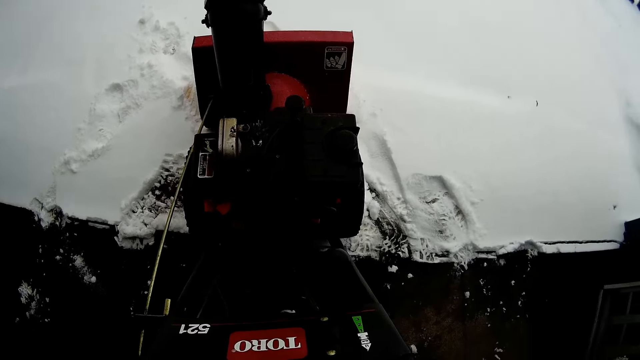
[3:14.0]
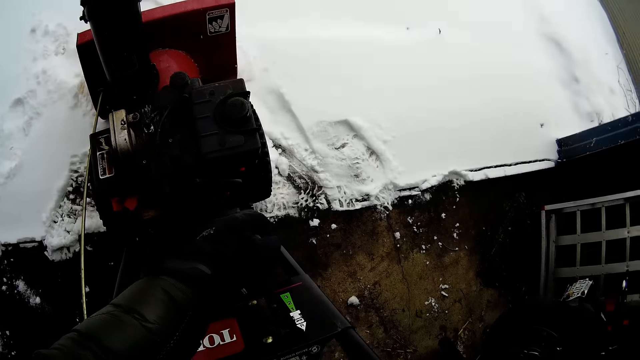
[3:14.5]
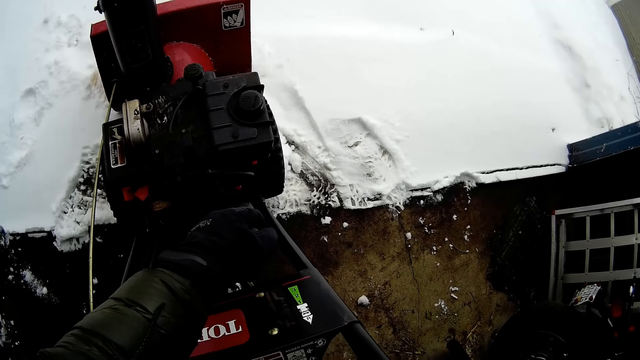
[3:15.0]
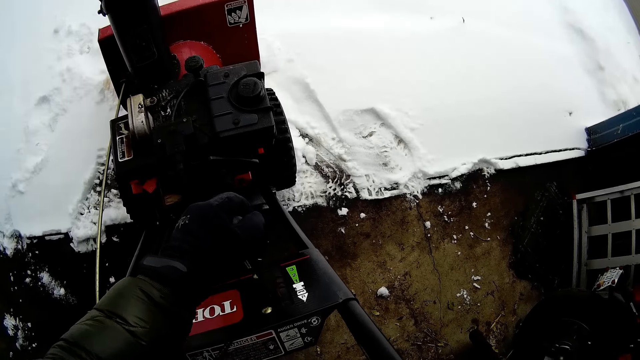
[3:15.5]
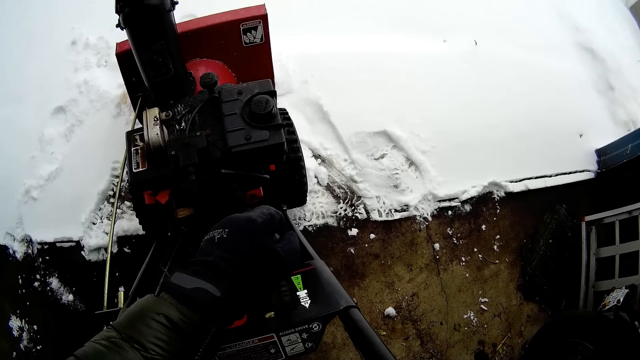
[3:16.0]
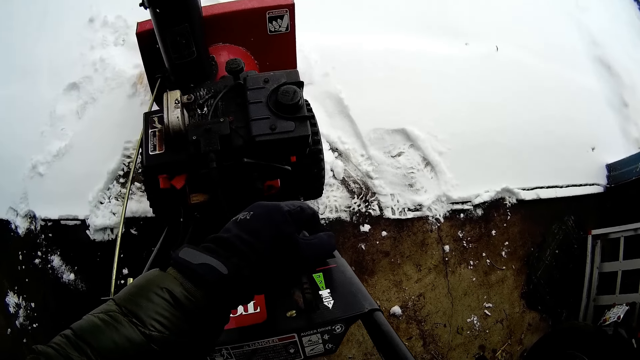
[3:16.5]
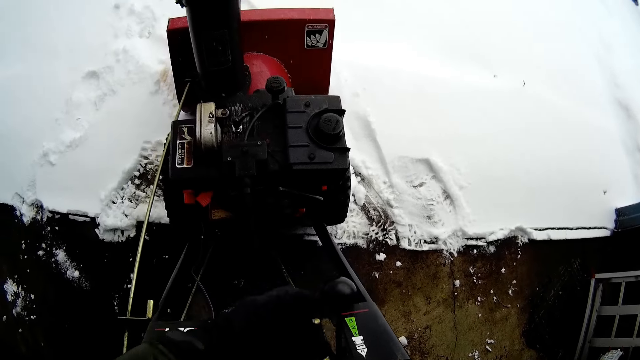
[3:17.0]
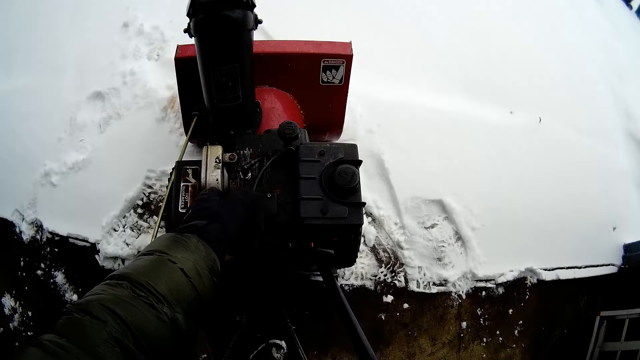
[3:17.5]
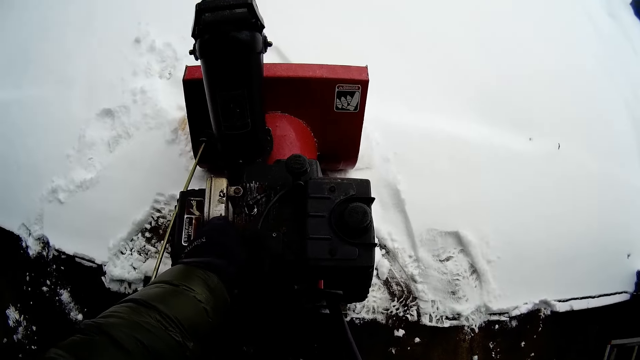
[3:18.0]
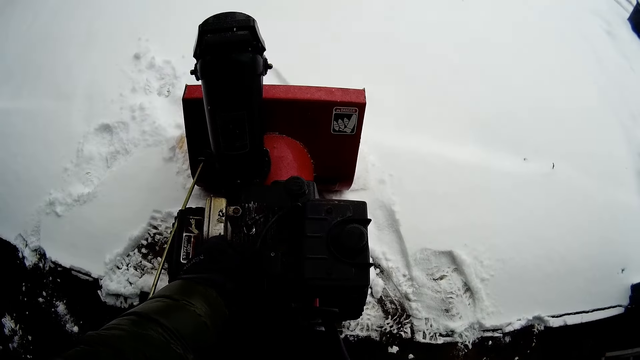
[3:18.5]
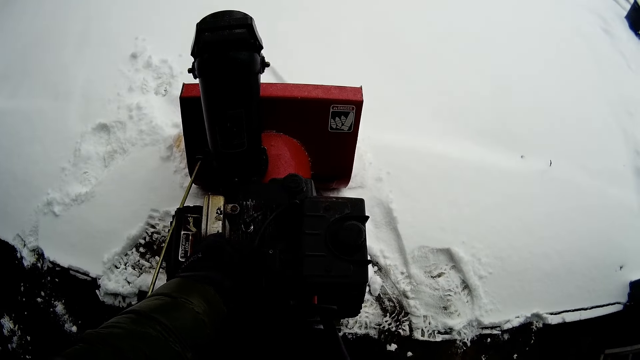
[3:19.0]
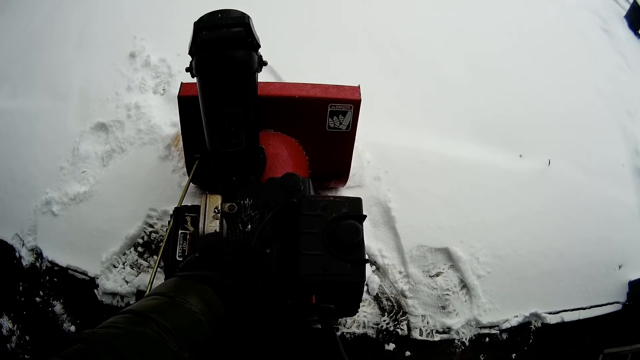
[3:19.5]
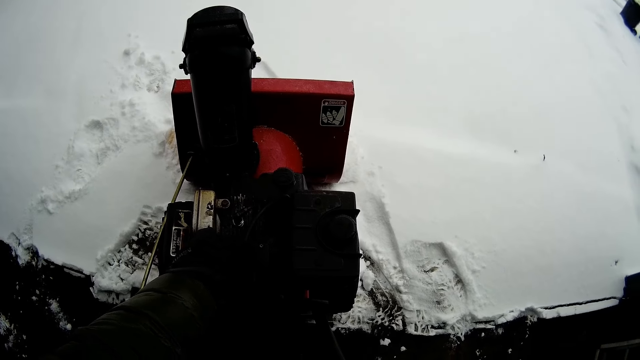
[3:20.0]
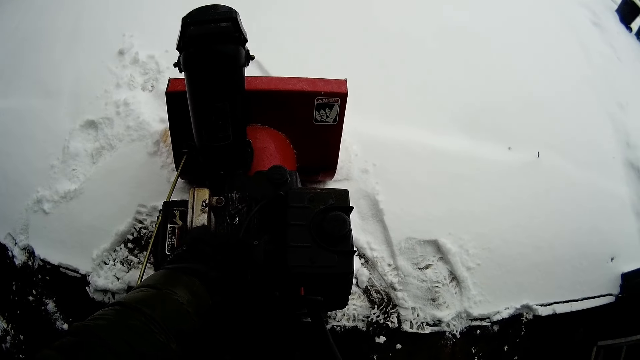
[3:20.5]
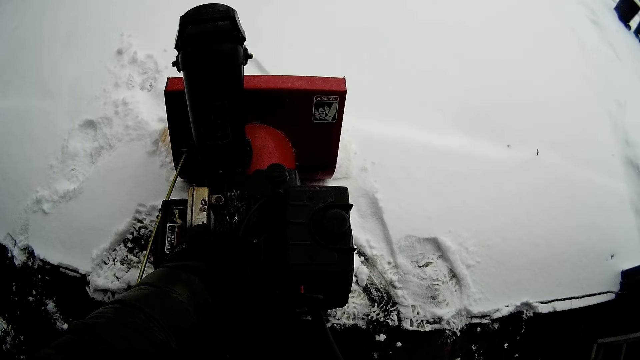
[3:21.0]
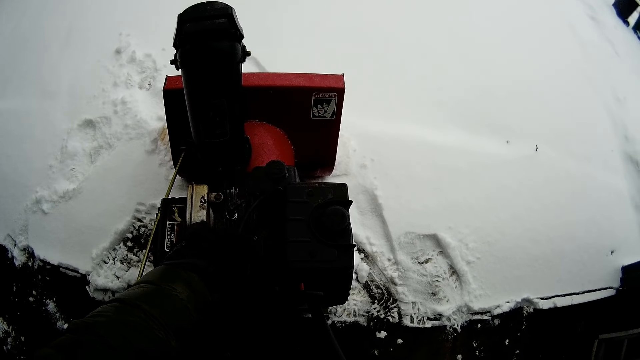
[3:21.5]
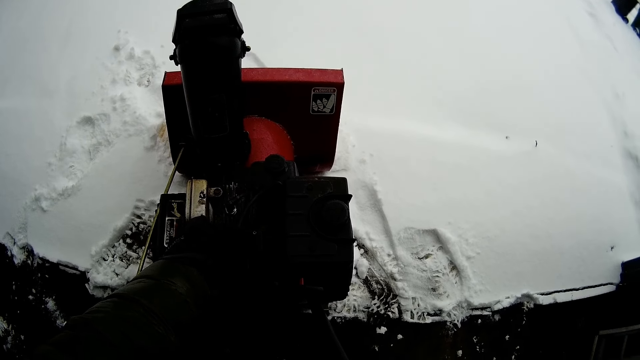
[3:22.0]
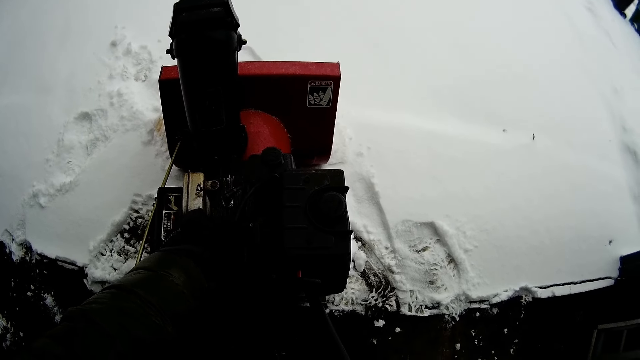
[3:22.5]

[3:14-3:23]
The camera wearer moves the gear lever. They adjust a snow mini skid gear. They touch the snow flite.

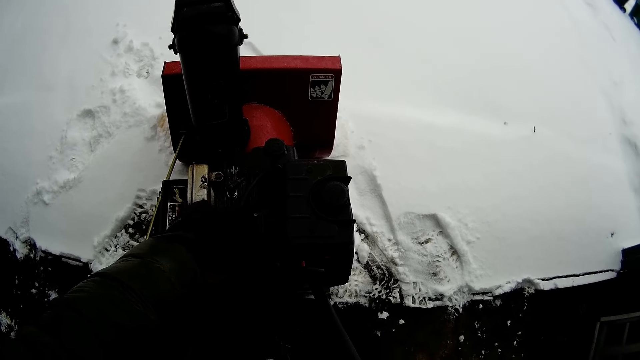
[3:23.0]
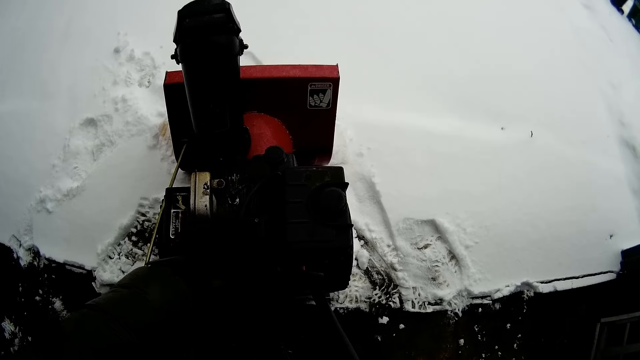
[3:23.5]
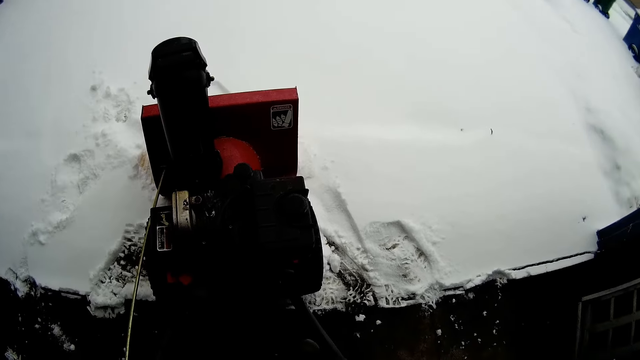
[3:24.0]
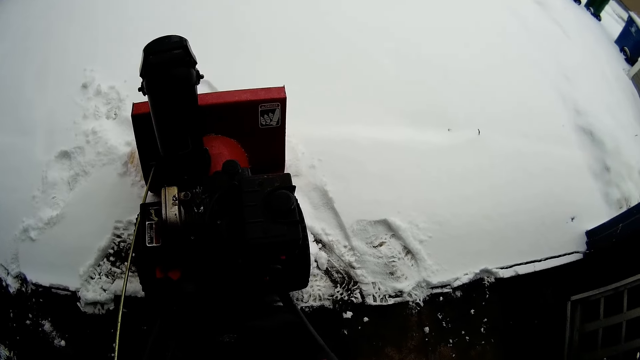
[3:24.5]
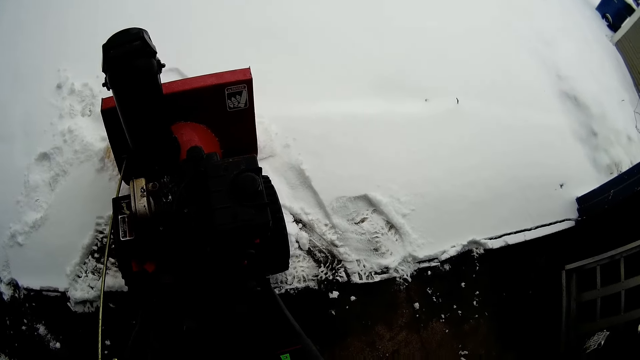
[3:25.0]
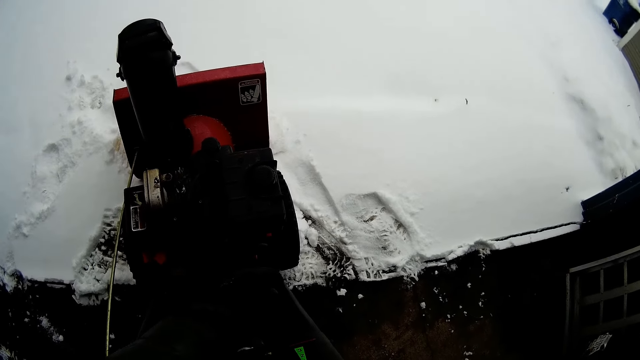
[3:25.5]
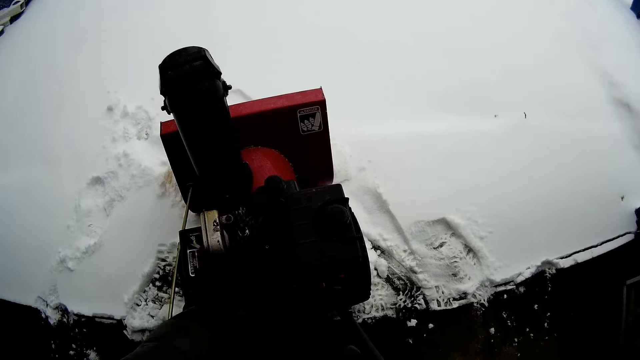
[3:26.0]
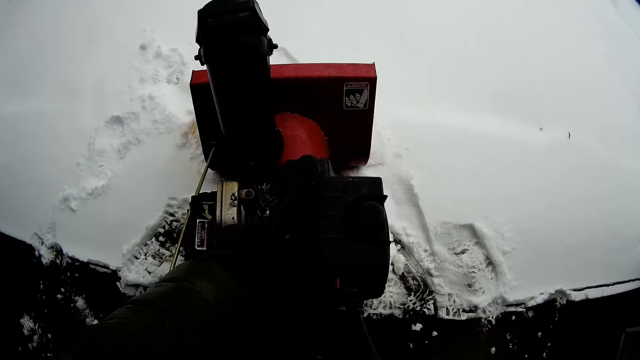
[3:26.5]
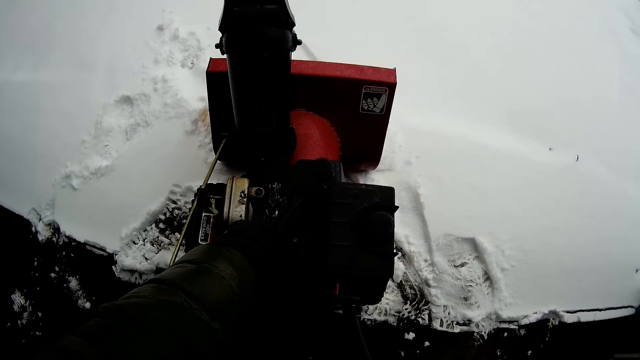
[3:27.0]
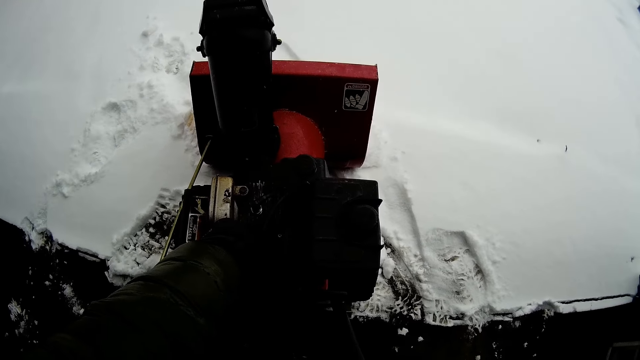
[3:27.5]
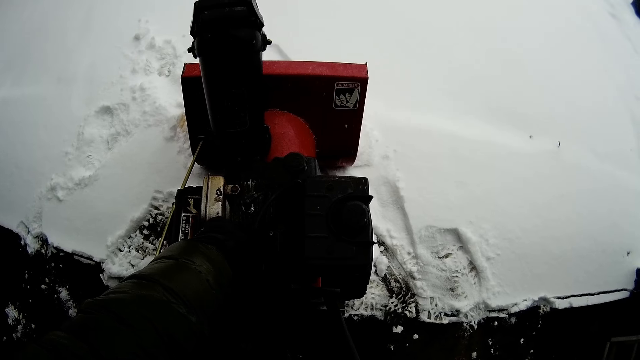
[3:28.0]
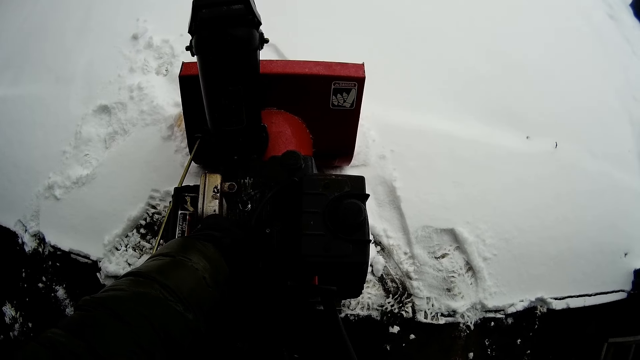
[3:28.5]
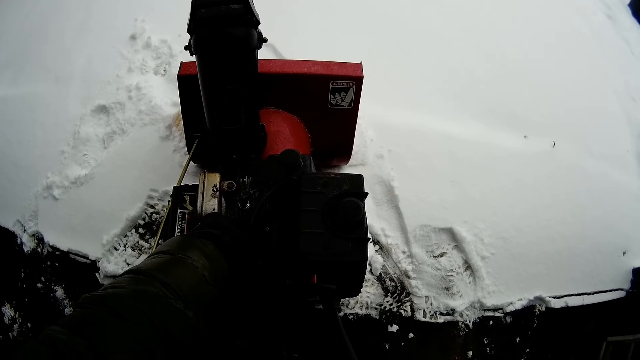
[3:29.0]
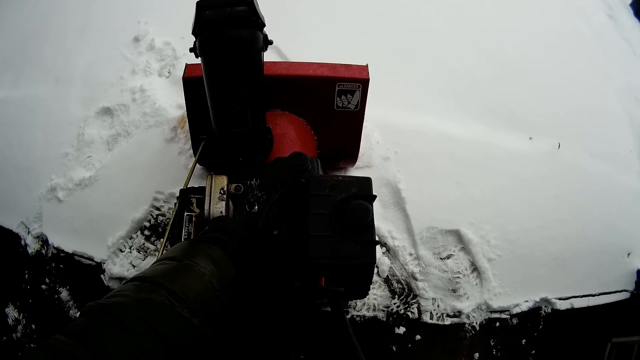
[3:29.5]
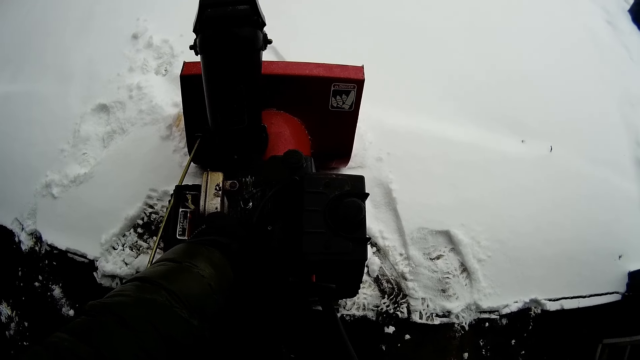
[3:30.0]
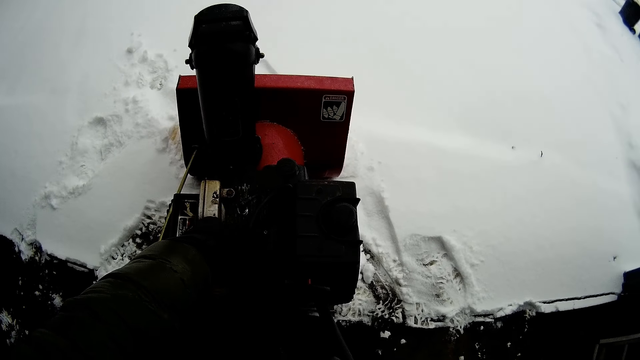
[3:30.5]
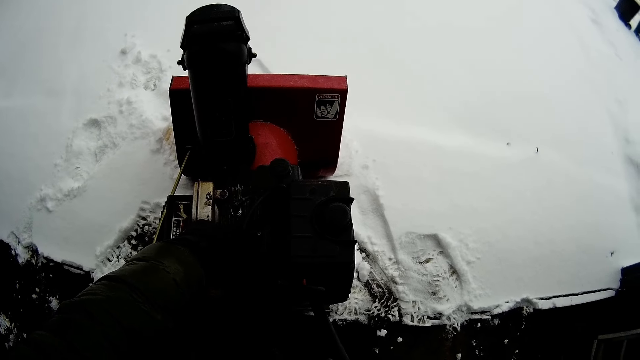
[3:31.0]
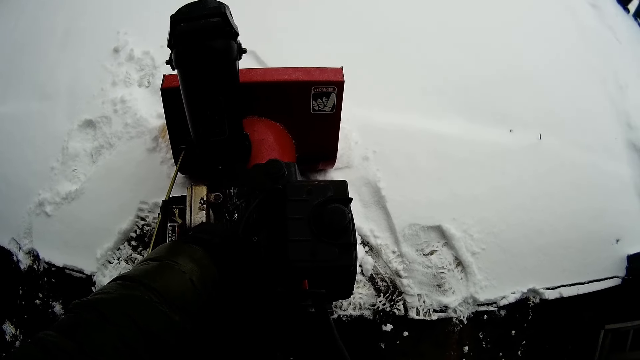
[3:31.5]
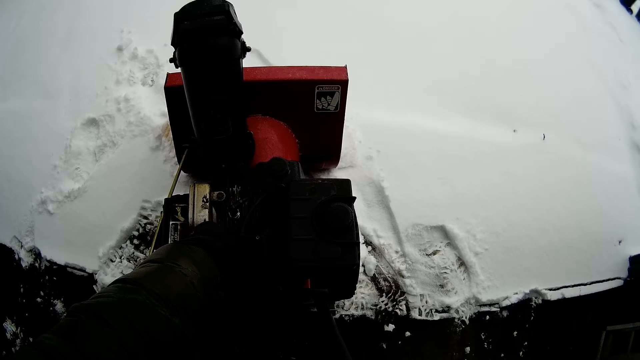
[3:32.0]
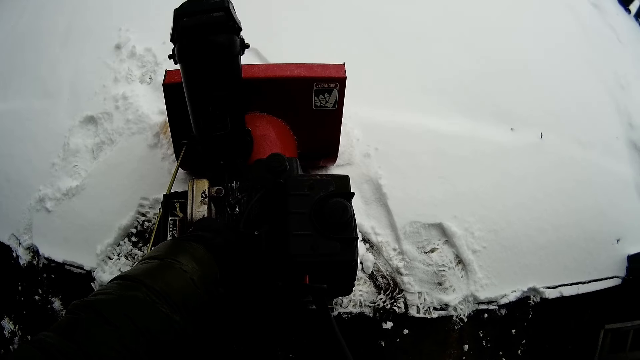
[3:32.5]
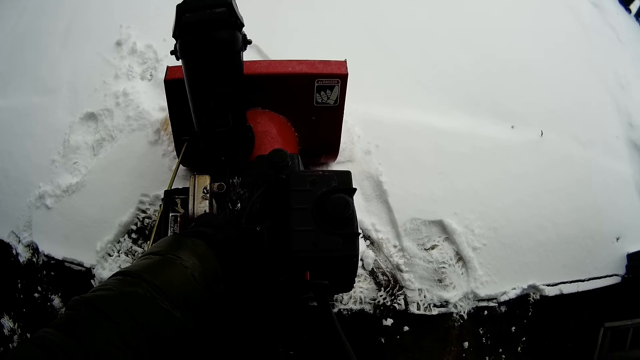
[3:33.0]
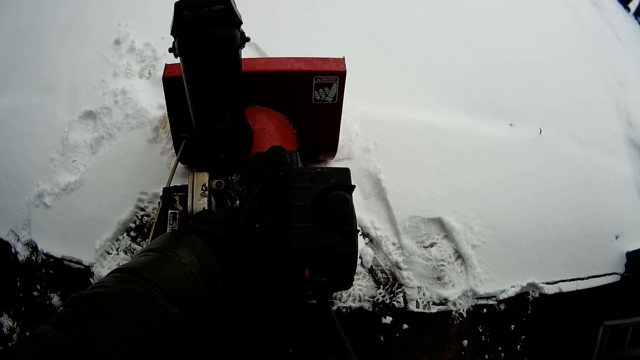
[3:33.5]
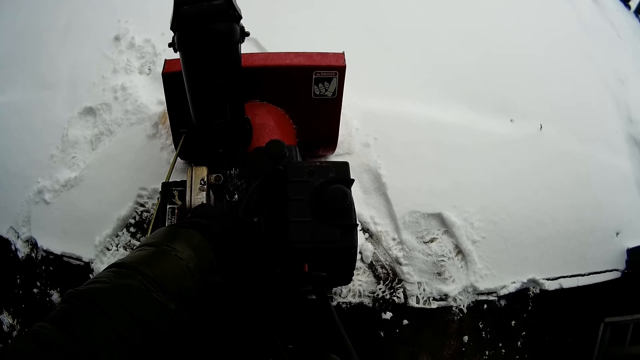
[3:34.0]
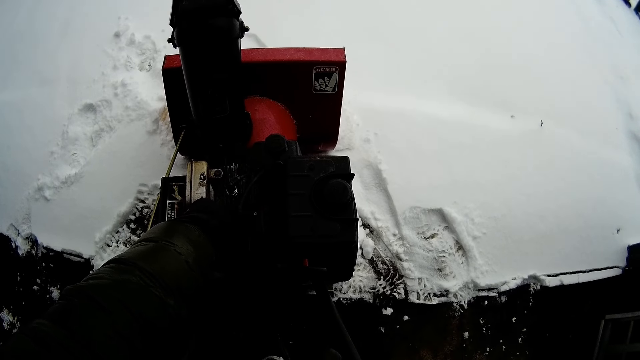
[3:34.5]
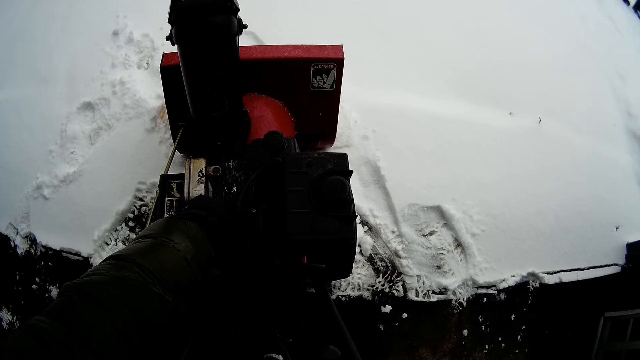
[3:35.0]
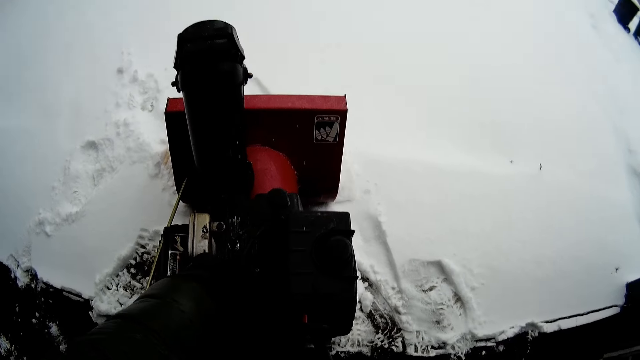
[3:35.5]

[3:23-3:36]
The camera wearer looks at the snow mini skid. They touch the snow mini skid.
